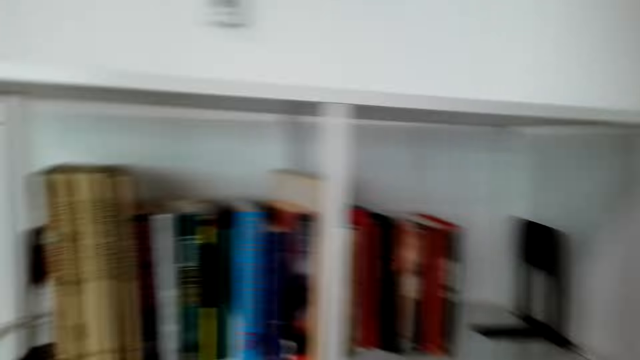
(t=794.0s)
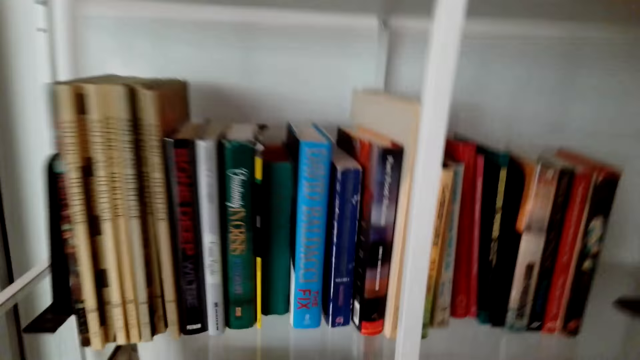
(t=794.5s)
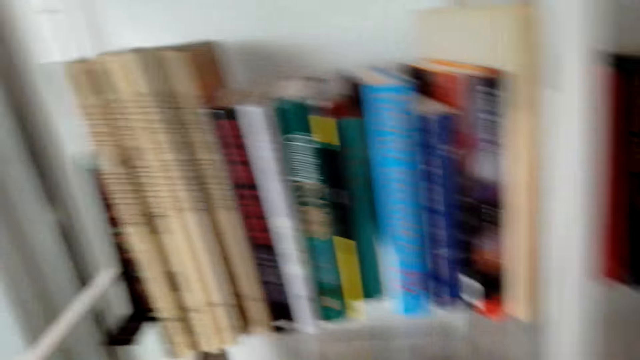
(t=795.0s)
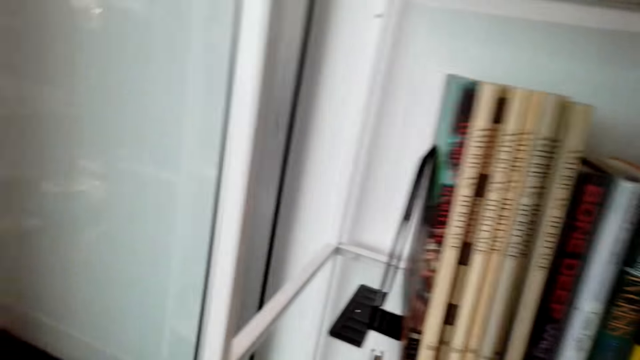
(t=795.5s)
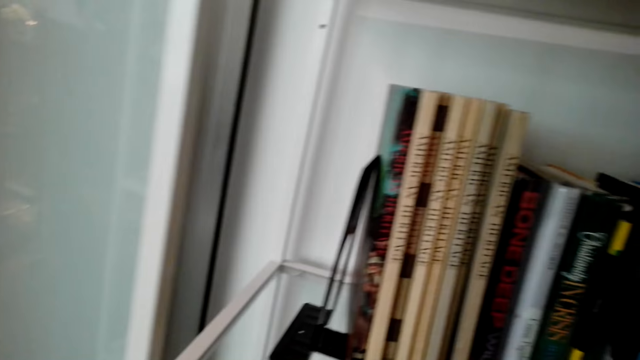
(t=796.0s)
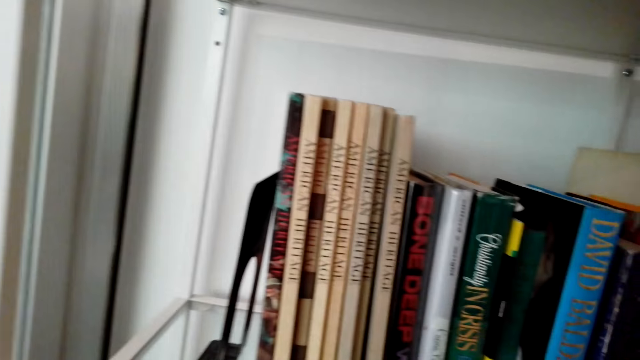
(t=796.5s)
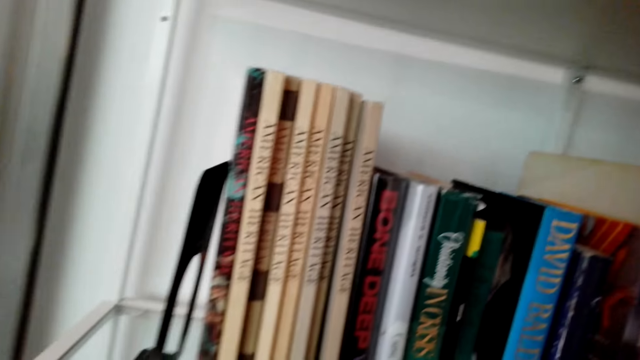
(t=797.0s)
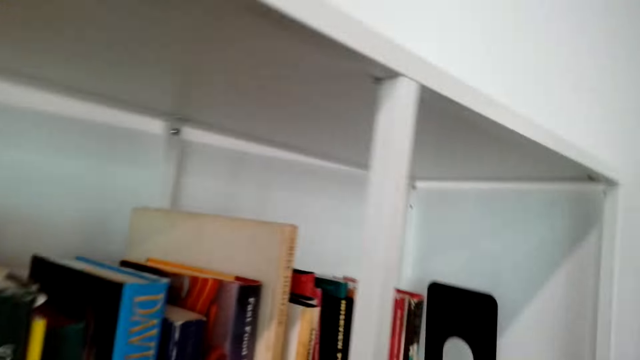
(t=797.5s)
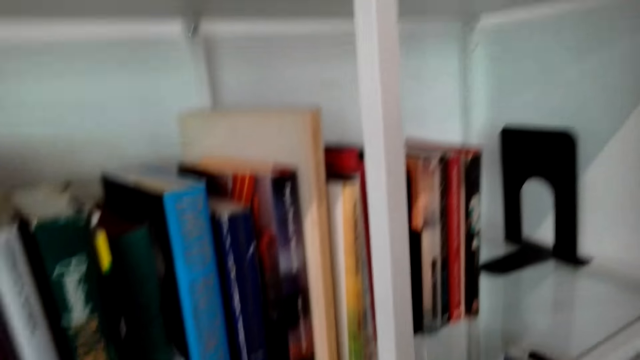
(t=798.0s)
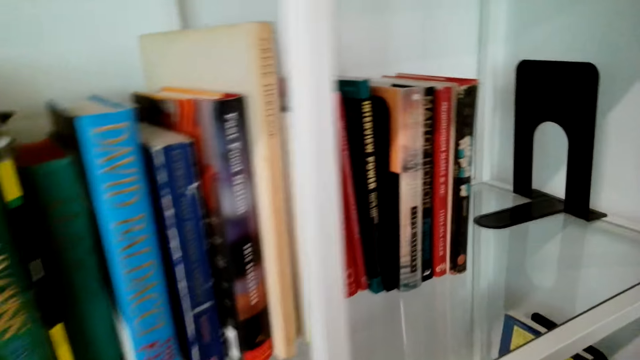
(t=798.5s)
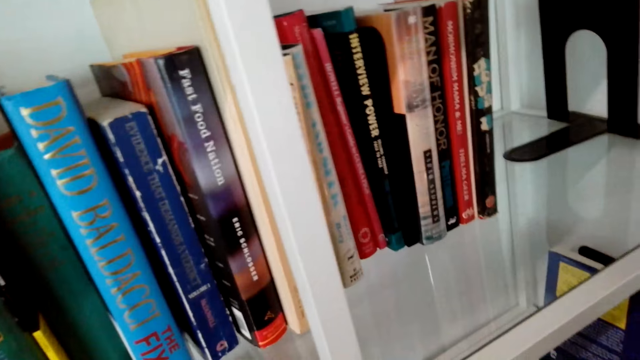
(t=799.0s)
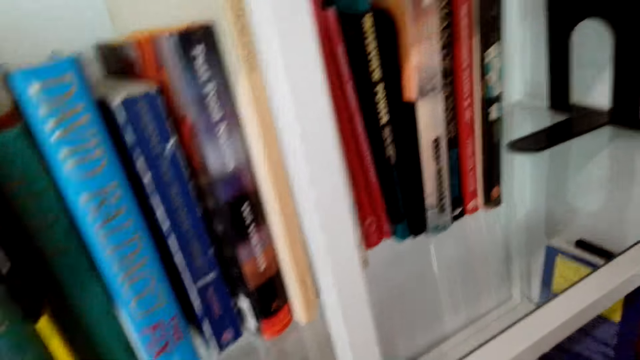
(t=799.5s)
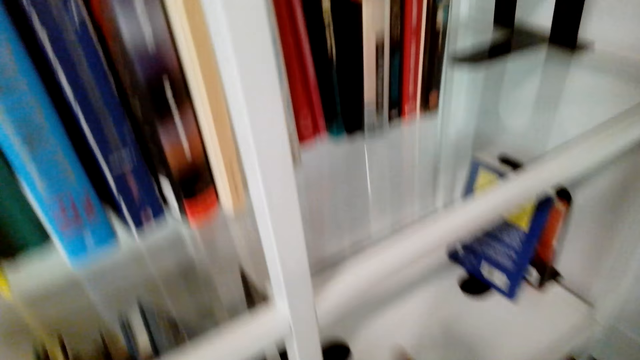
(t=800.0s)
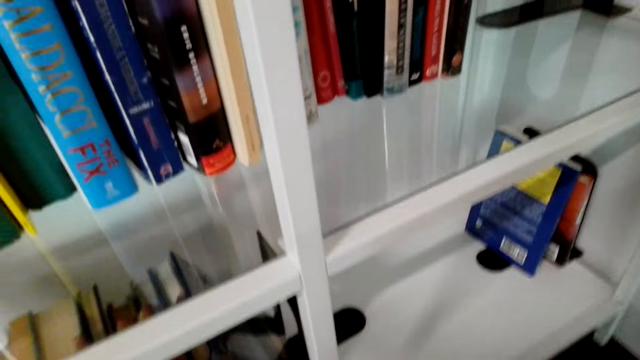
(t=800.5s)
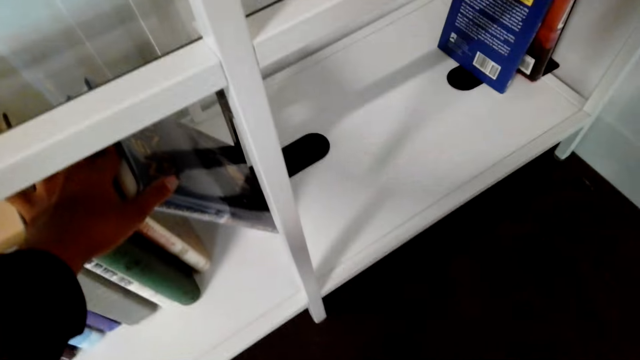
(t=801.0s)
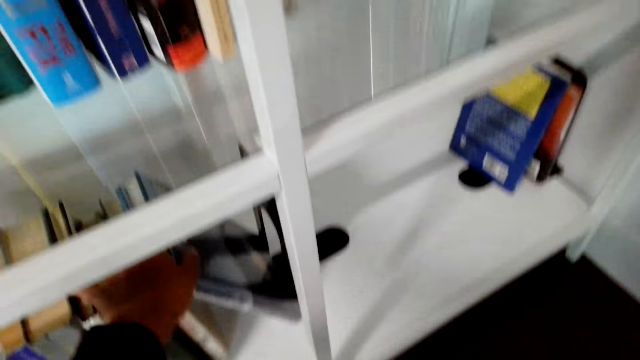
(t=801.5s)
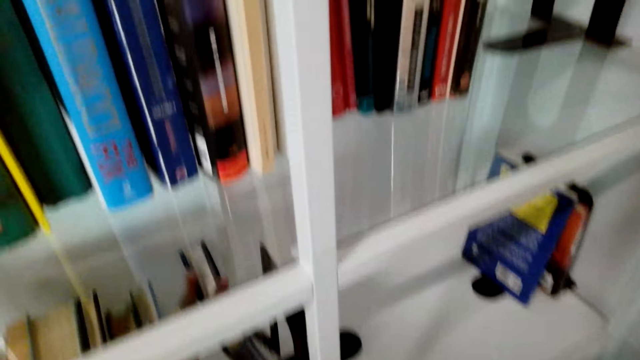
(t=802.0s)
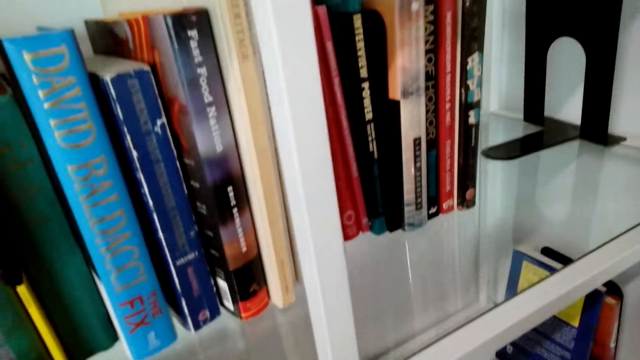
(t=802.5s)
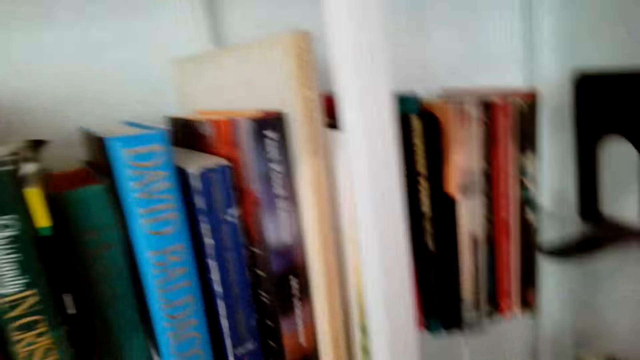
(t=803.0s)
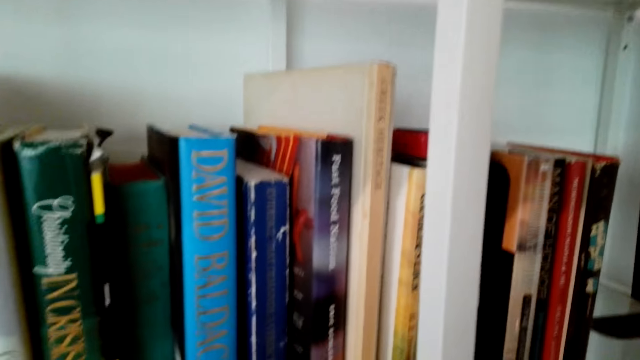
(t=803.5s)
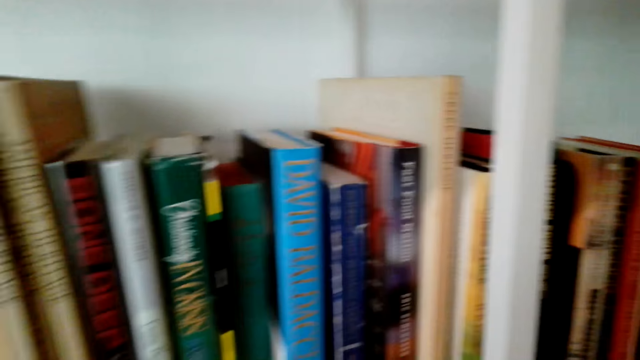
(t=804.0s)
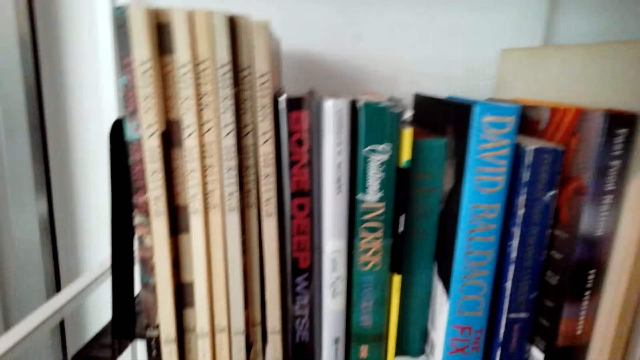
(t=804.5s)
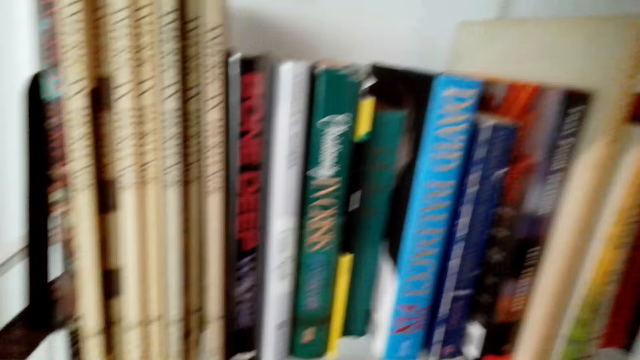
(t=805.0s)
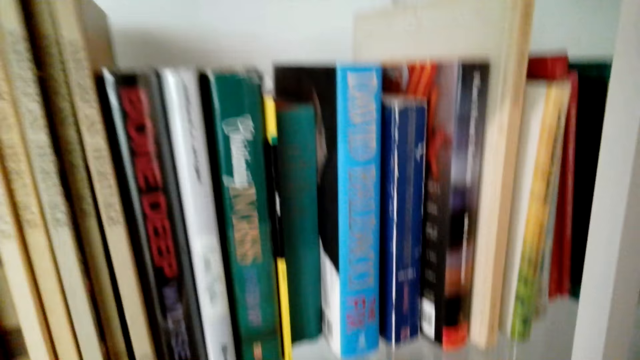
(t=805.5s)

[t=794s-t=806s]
The camera wearer arranges books on the shelf. They arrange the books in the shelf.

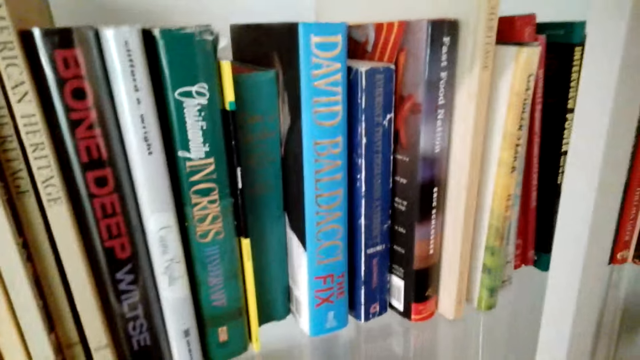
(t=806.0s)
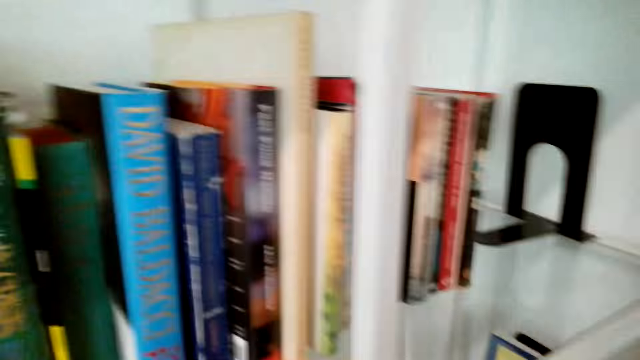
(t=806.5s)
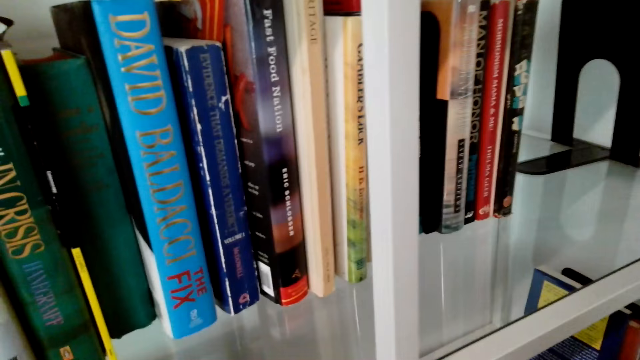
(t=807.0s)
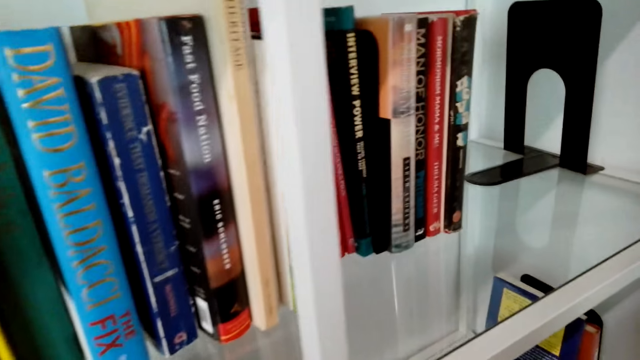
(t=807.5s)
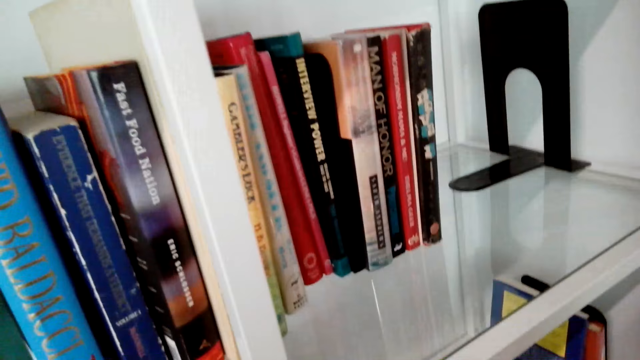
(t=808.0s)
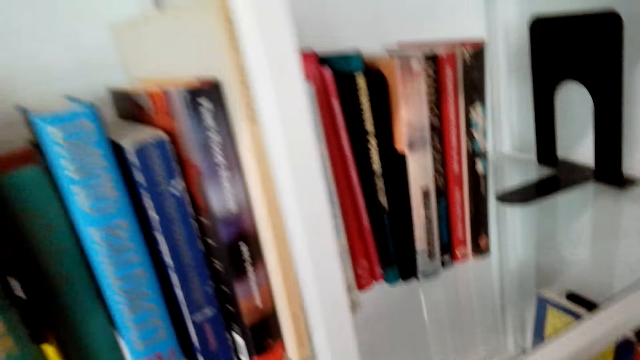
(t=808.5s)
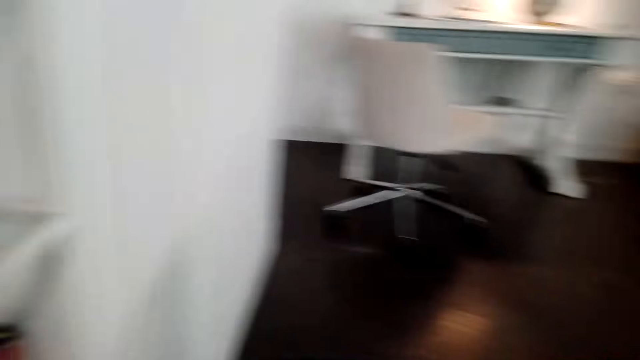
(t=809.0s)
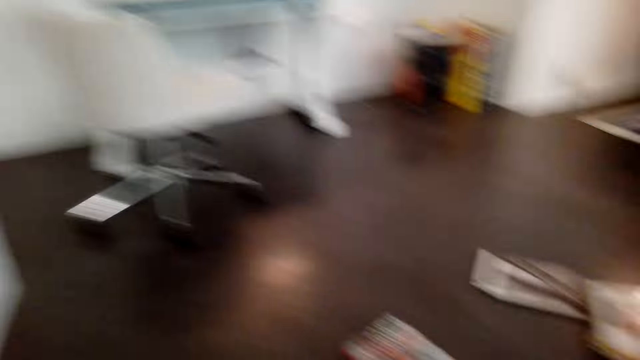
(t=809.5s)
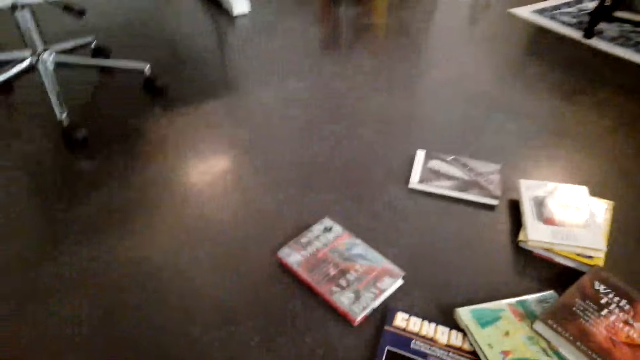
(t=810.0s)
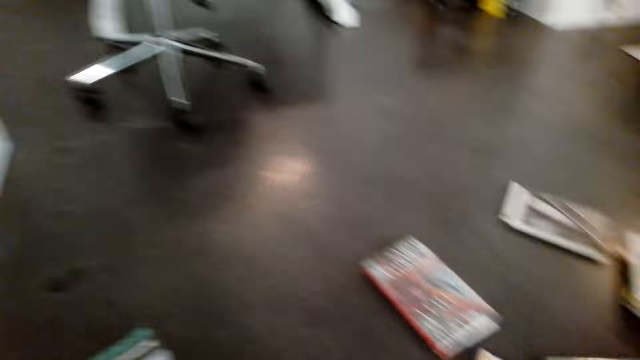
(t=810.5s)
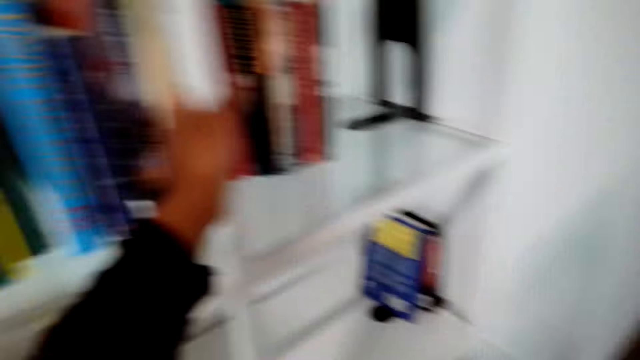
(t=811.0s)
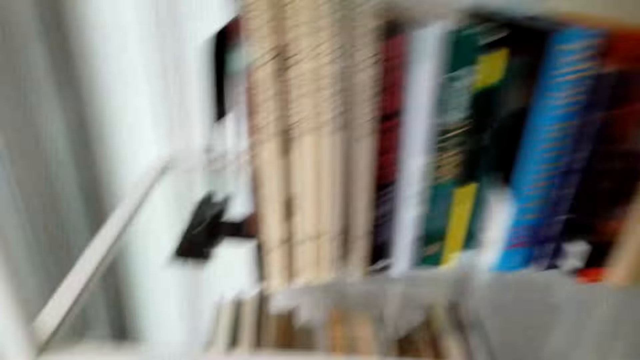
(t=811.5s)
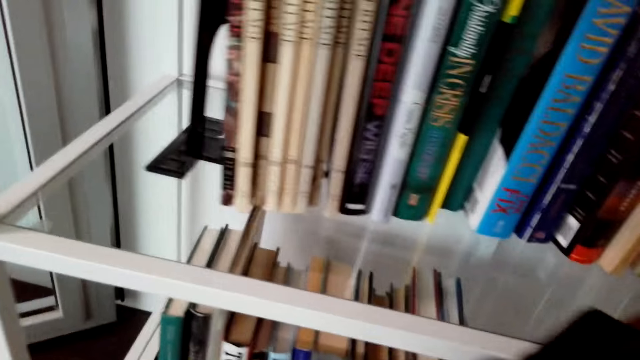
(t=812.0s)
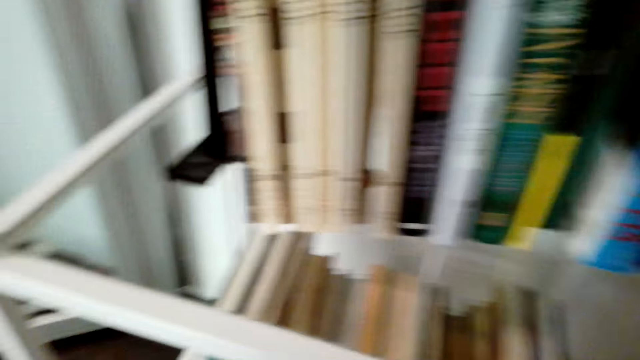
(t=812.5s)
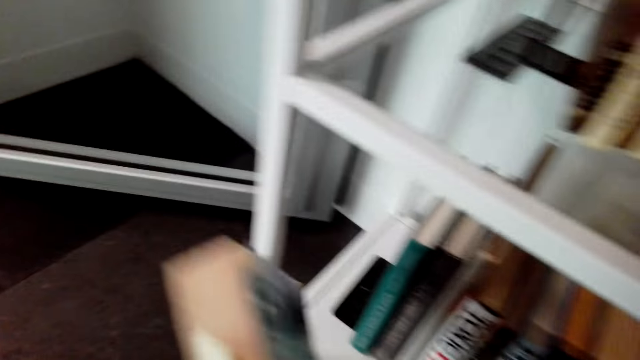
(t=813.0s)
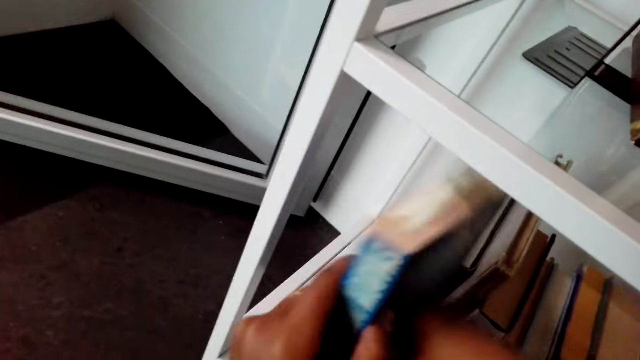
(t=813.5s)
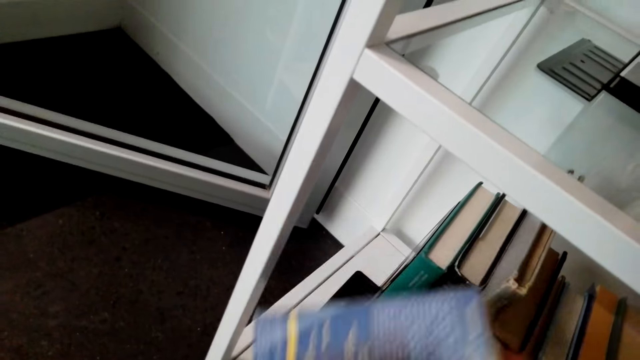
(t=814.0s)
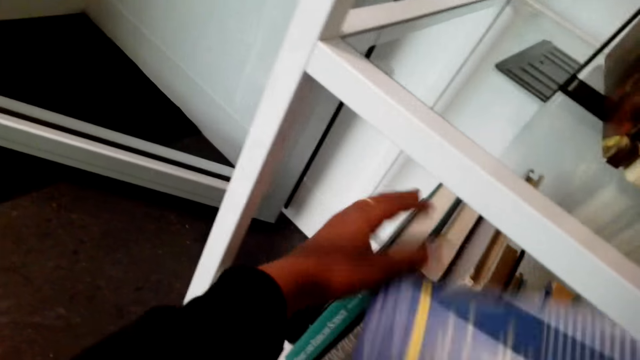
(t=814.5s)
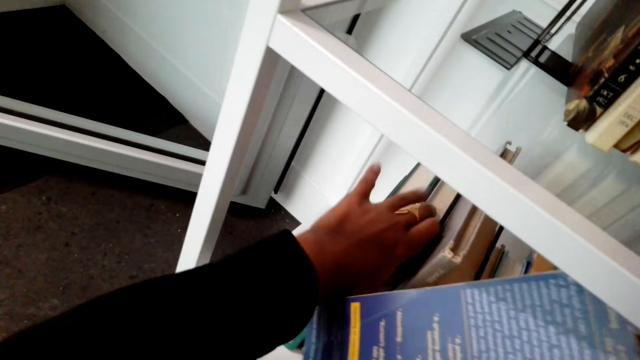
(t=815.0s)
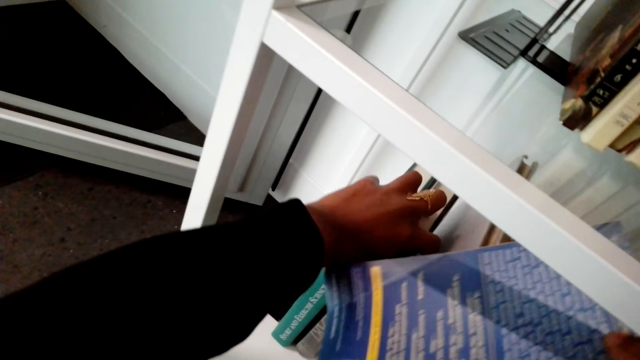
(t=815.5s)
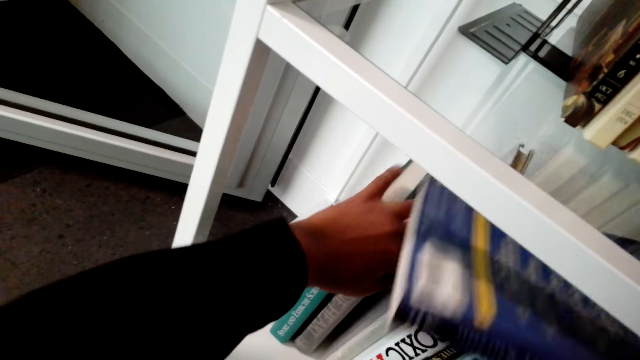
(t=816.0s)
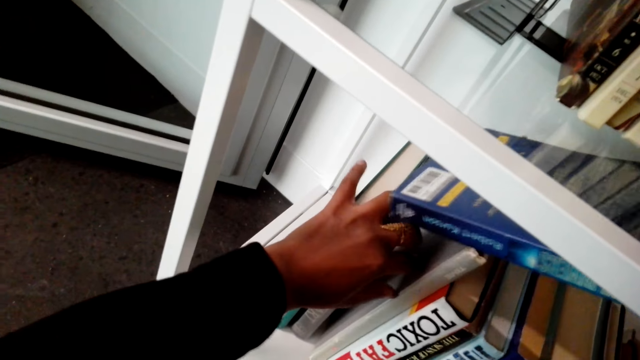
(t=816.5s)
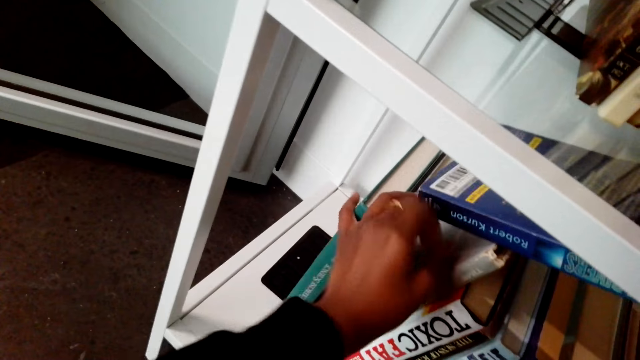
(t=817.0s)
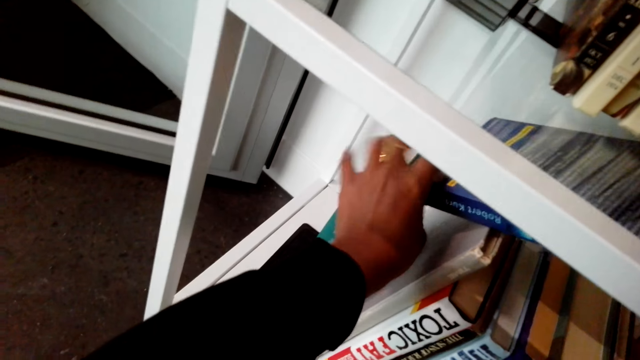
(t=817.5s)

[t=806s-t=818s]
The camera wearer arranges books in the shelf.
